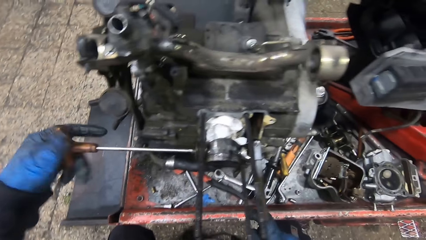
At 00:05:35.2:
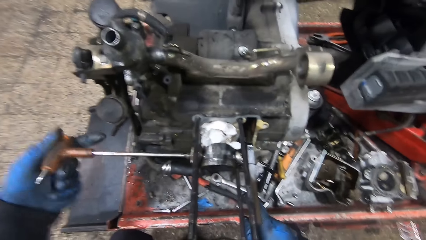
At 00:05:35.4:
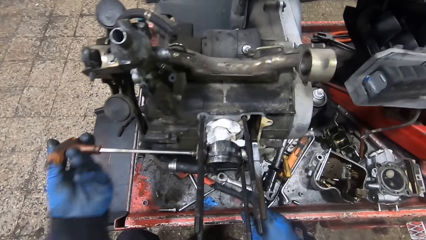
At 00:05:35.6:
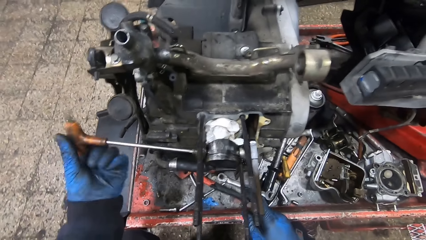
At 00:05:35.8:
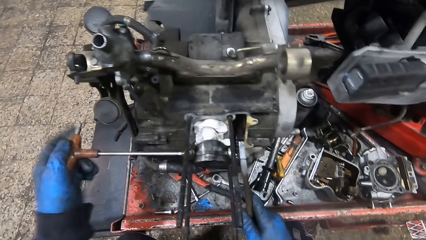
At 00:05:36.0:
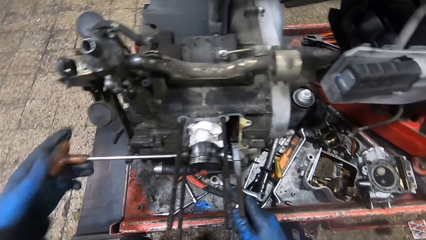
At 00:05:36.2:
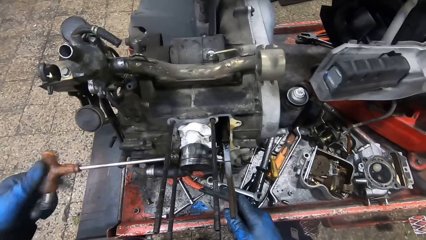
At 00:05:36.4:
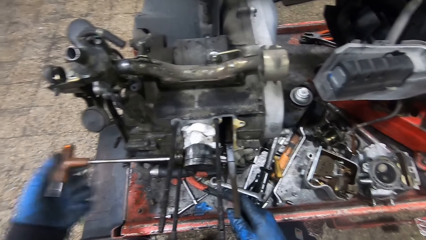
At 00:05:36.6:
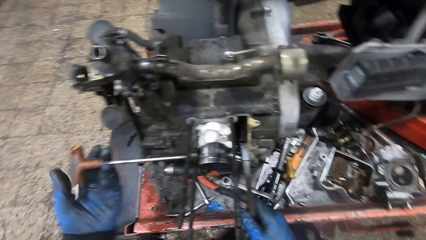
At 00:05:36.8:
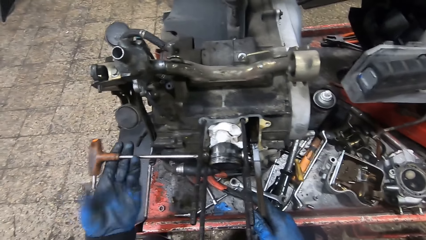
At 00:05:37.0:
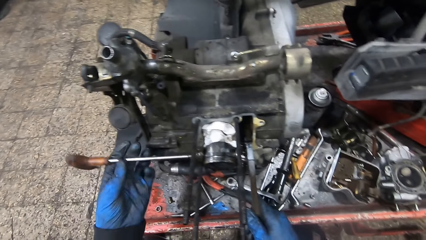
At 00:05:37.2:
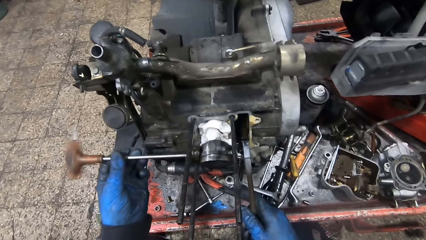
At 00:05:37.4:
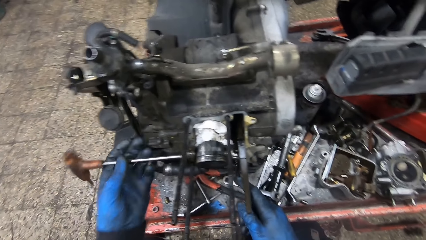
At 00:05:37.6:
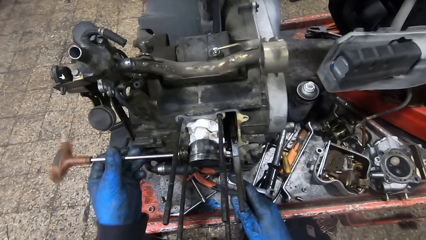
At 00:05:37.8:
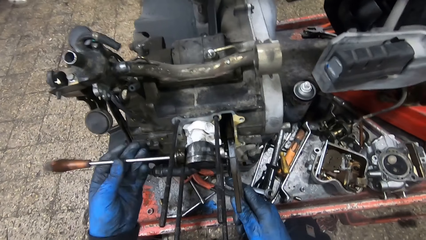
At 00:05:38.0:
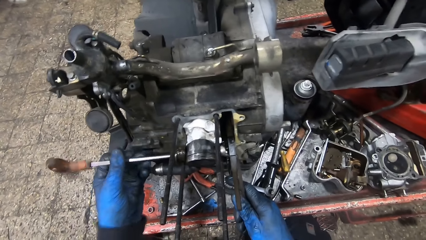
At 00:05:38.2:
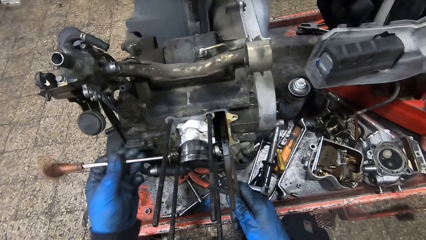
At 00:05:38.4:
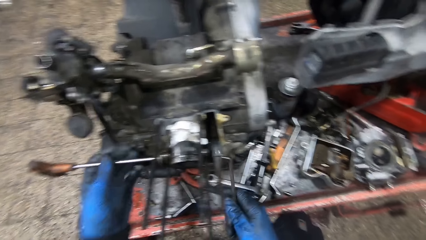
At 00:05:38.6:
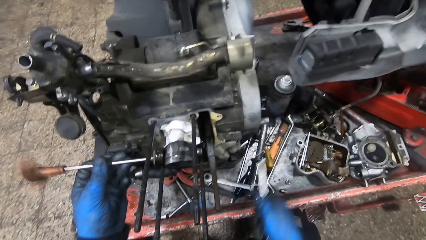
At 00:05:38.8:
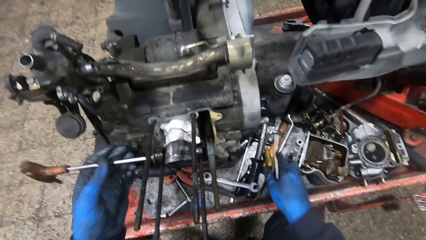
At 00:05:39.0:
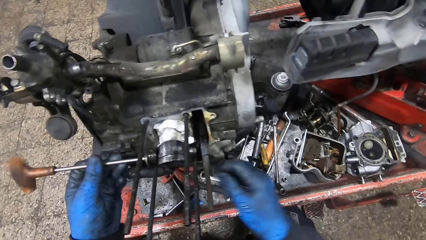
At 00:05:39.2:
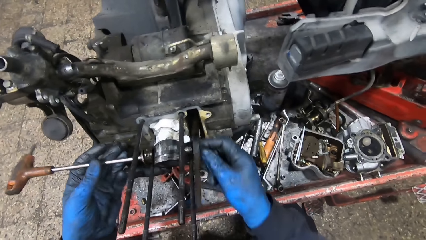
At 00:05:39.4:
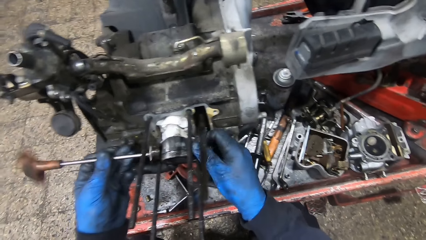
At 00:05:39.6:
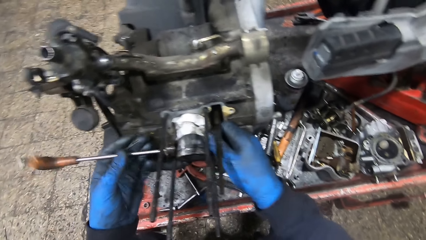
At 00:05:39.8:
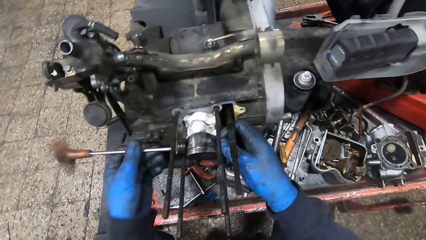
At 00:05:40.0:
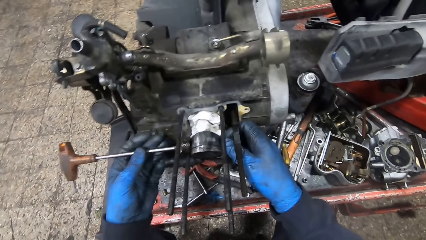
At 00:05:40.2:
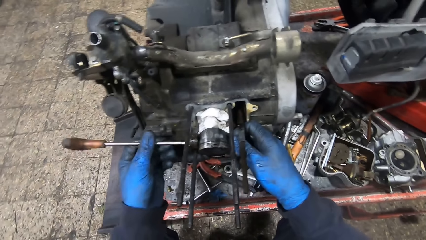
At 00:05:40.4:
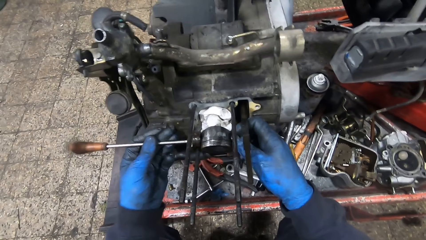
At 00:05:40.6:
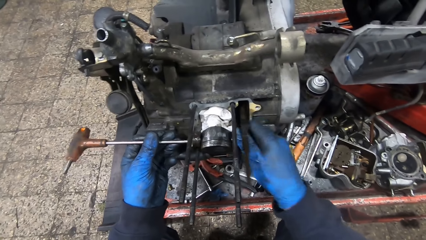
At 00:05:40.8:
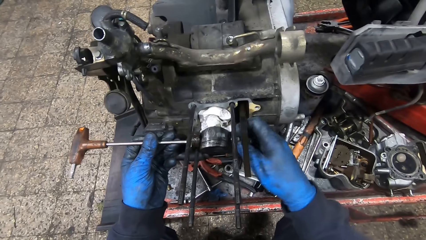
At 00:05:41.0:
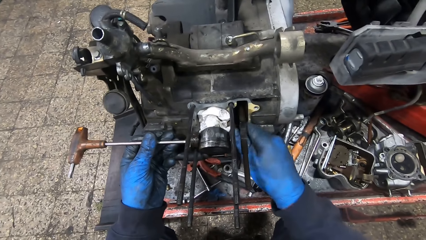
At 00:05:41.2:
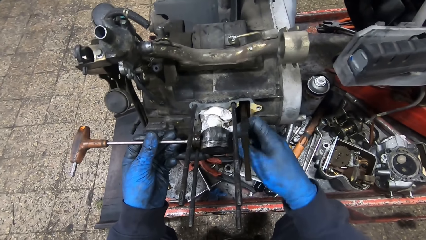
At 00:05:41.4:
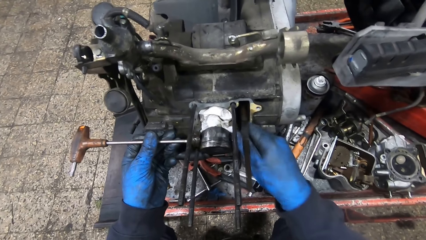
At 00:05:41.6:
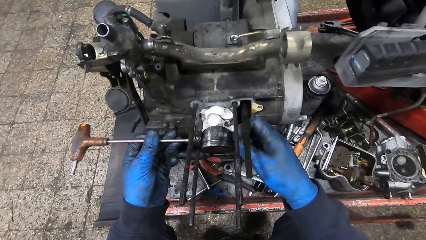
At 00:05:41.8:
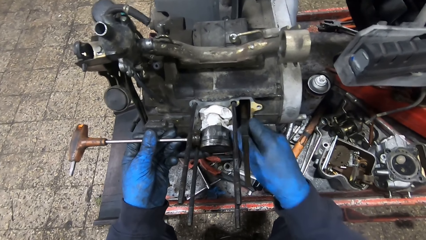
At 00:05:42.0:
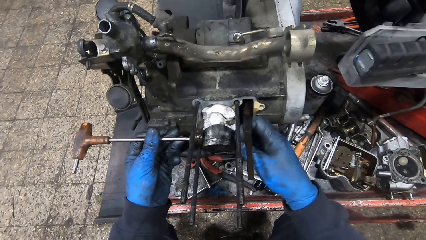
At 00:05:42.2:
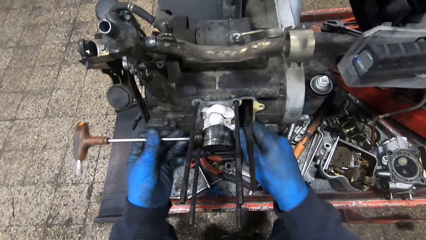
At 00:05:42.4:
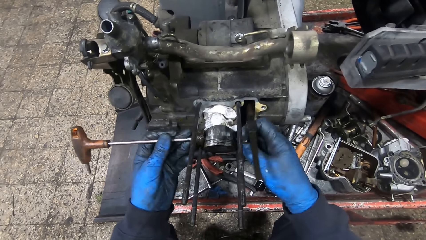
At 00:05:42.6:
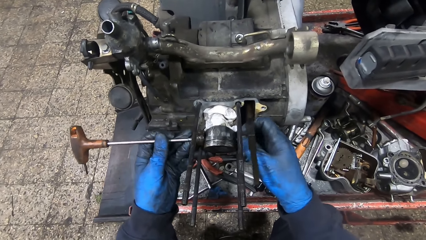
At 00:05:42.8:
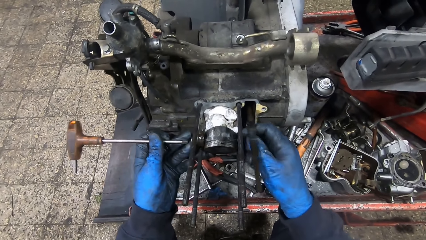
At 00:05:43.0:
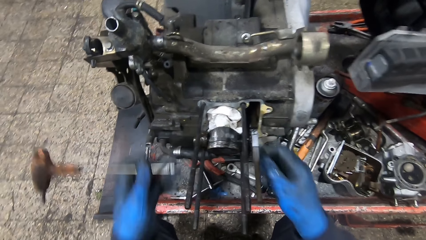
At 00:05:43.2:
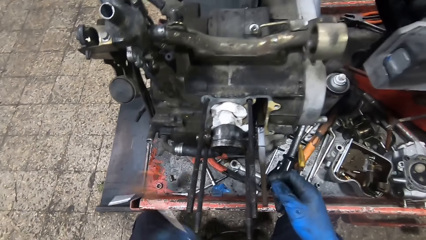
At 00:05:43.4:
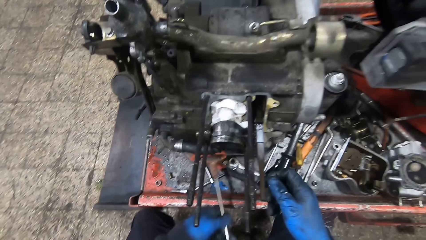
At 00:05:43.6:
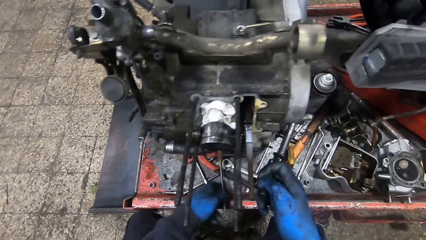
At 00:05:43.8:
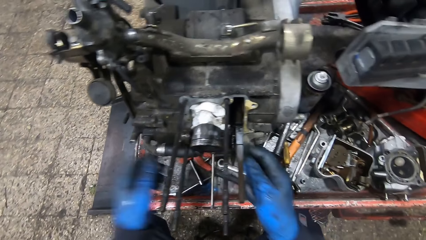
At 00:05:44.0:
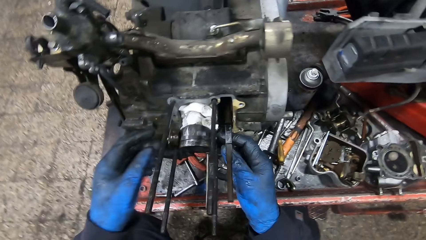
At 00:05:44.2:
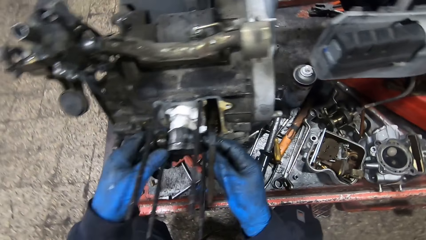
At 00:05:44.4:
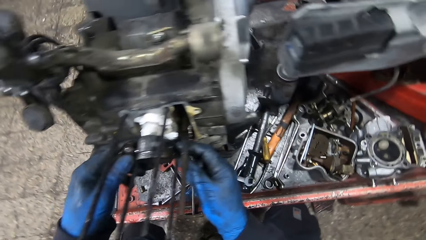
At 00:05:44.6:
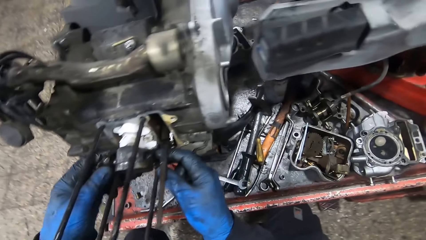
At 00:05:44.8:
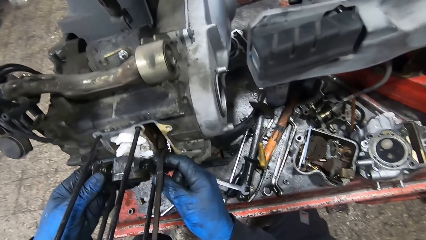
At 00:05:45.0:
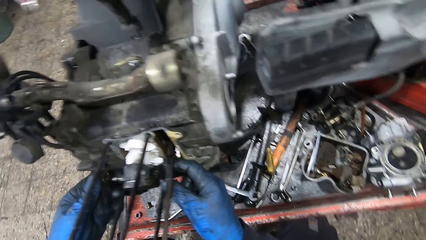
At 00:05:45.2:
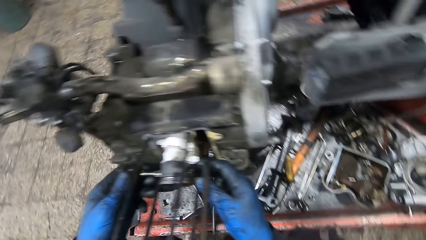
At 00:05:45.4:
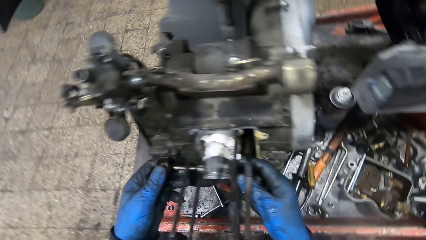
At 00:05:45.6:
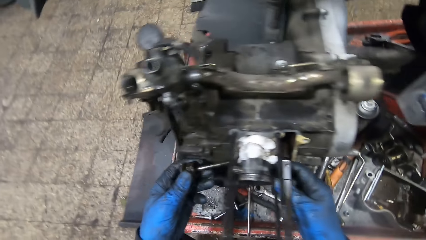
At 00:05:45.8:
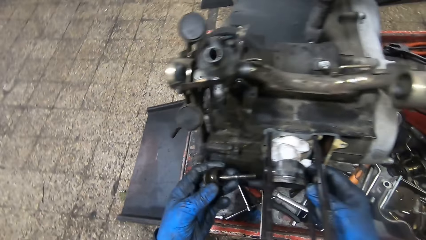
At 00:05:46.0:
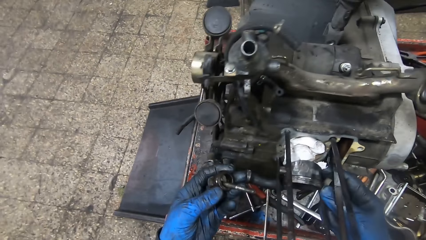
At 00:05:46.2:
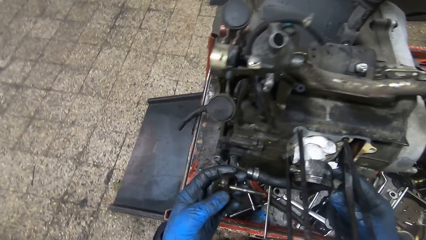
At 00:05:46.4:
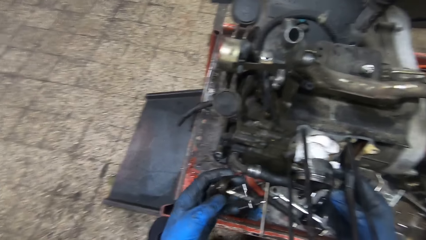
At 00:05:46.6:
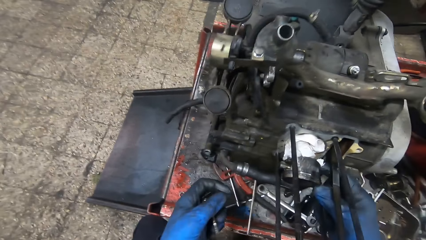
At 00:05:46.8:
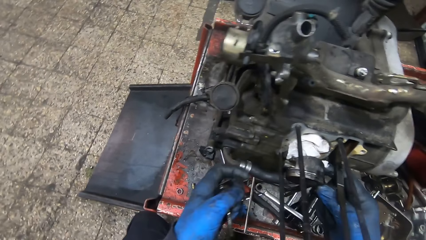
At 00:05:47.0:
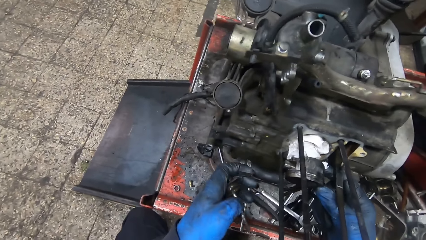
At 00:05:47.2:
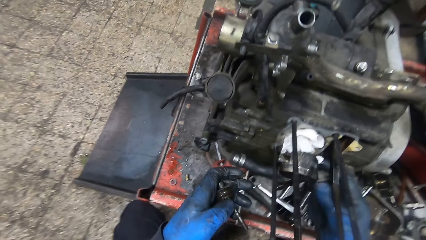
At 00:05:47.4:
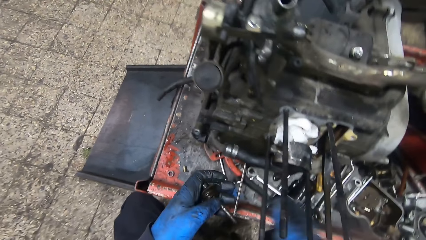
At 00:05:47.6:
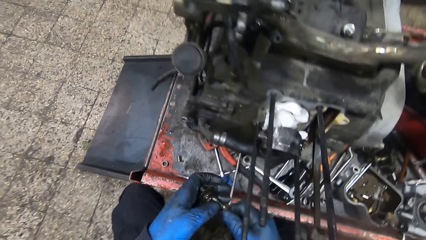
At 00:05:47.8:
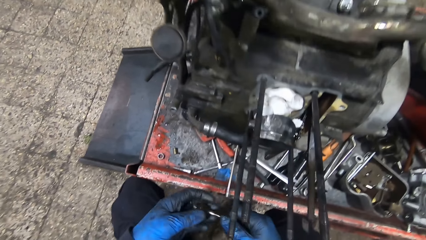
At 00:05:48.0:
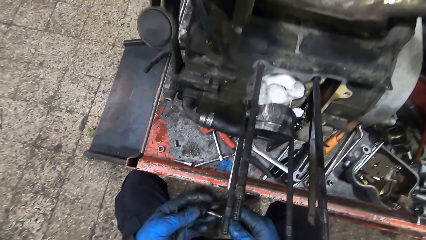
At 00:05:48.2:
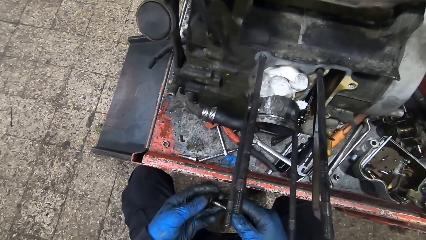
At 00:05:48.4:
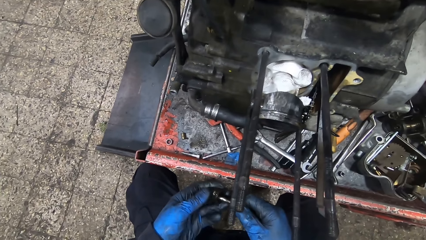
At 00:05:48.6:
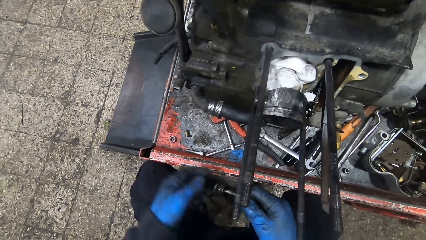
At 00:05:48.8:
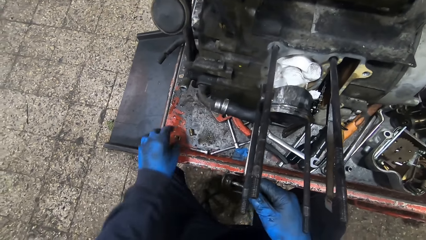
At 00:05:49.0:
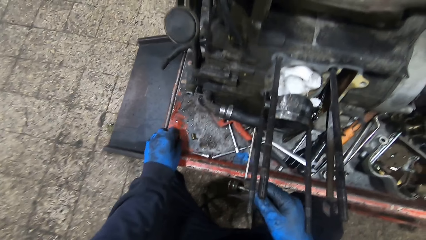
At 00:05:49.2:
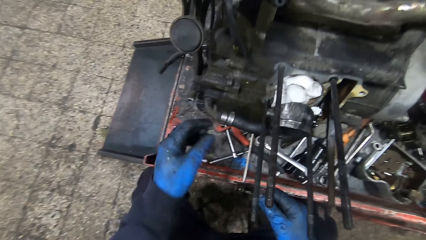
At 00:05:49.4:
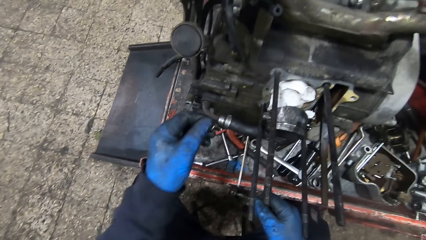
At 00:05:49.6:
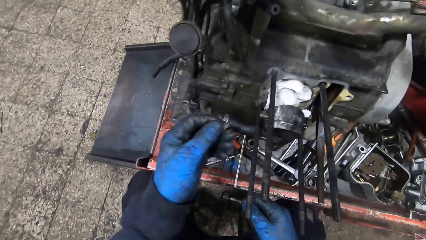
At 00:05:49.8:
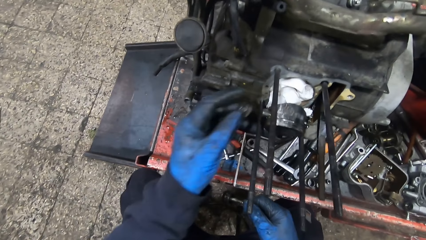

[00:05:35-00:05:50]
The camera wearer unscrews a bolt with the T wrench screwdriver with his left hand. He adjusts the engine with the screwdriver. He drops the ring spanner on the workbench. He unscrews the bolt with his right hand. He adjusts the engine with the screwdriver. He adjusts the engine with the right hand. He drops the T wrench on the workbench. He takes out a screw with his left hand. He adjusts the engine with his right. He holds the bolt with both hands. He holds the screwdriver. He picks up a bolt from the workbench with his left hand.
